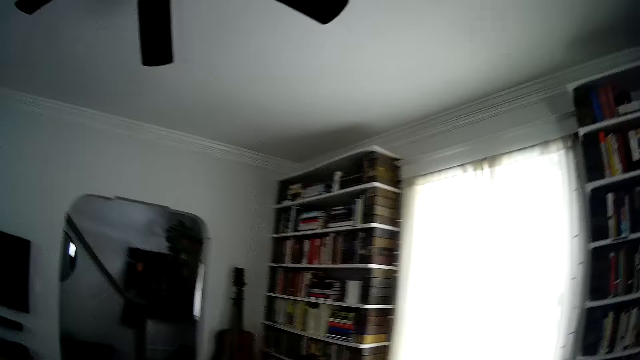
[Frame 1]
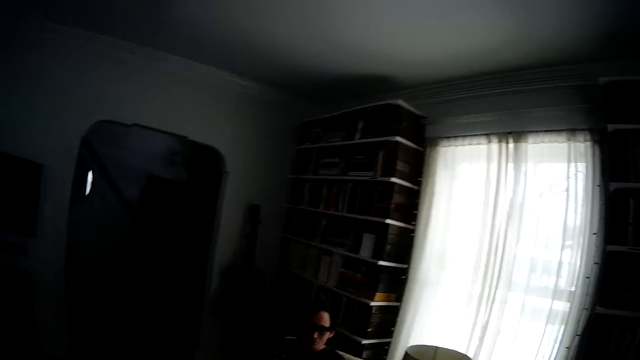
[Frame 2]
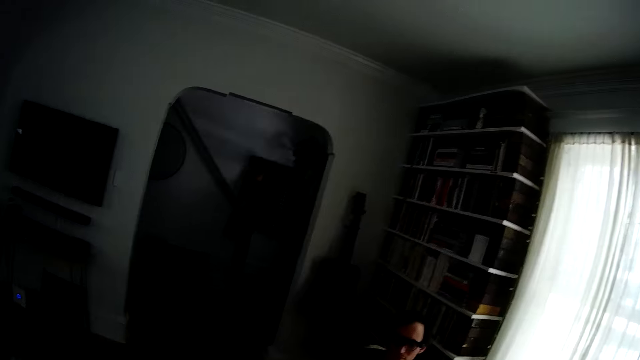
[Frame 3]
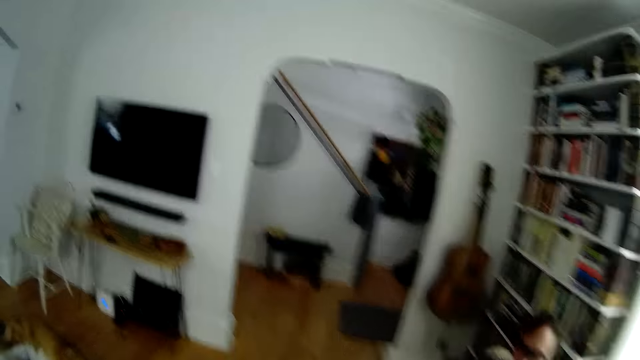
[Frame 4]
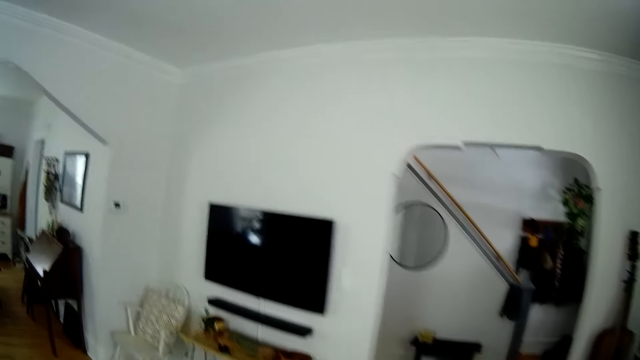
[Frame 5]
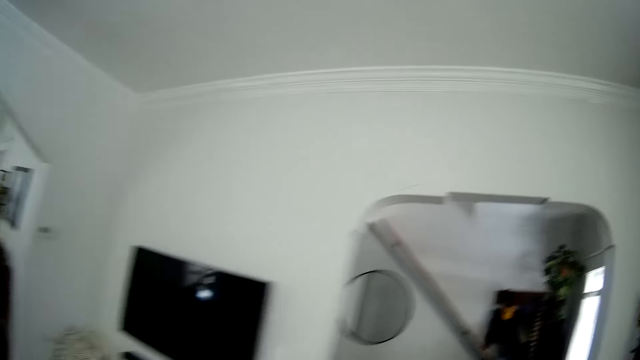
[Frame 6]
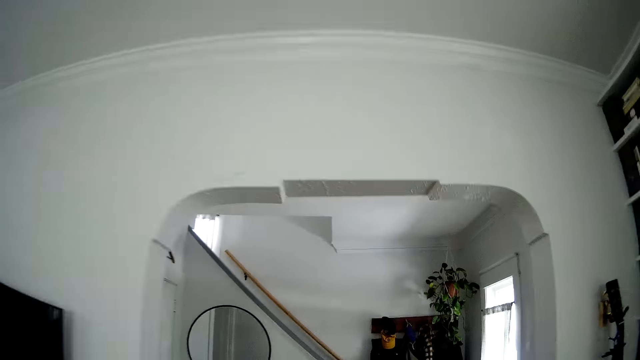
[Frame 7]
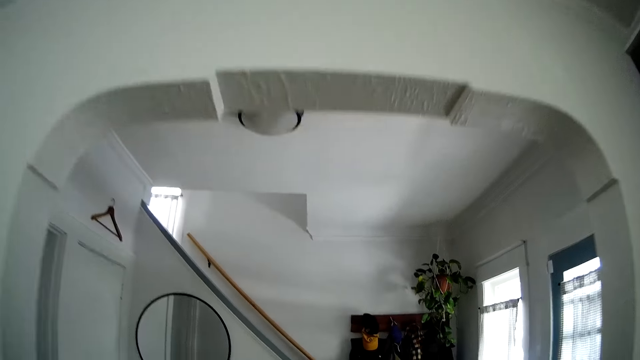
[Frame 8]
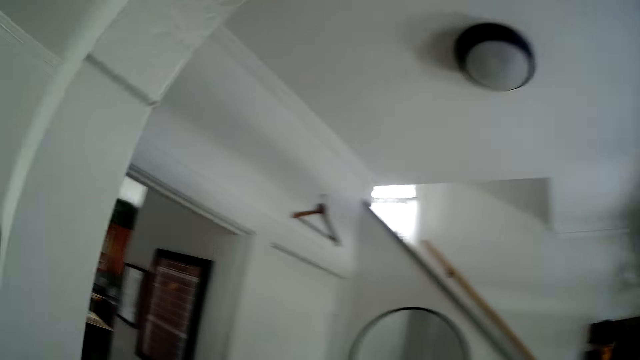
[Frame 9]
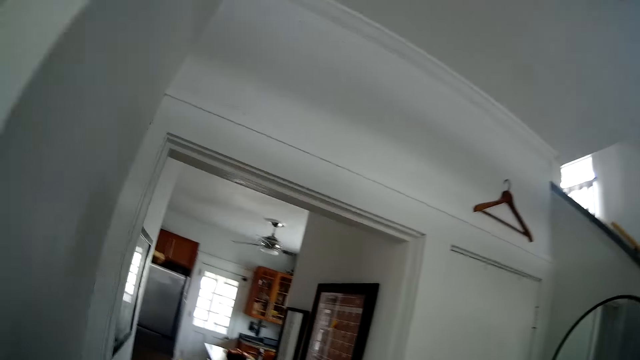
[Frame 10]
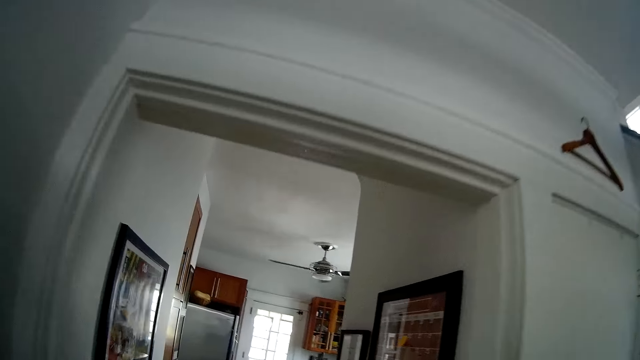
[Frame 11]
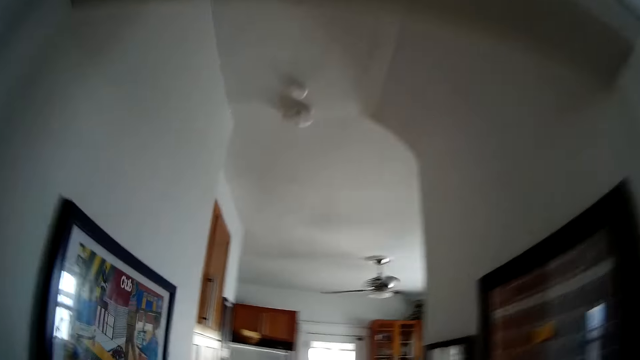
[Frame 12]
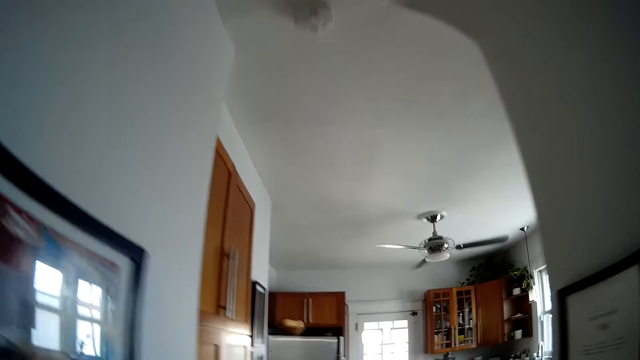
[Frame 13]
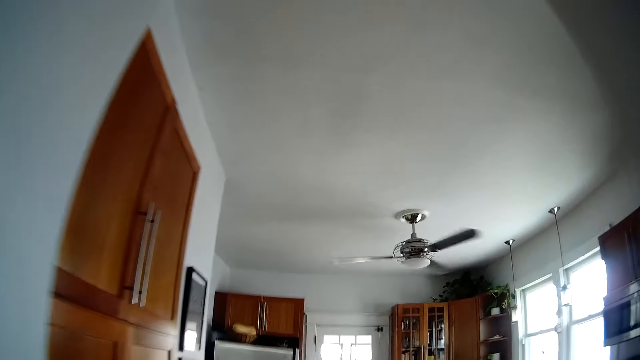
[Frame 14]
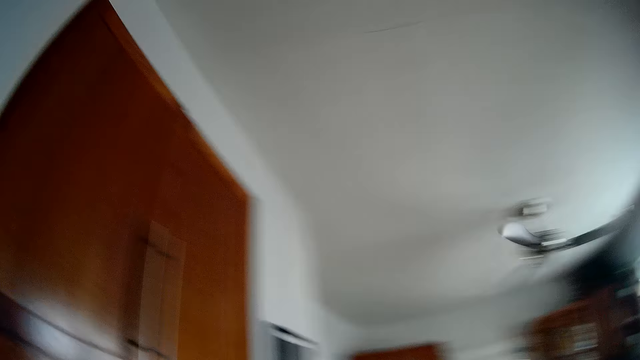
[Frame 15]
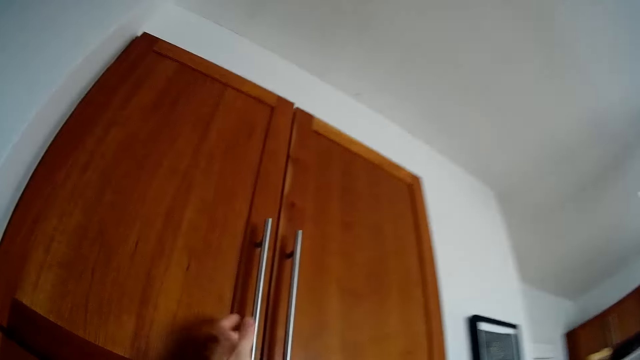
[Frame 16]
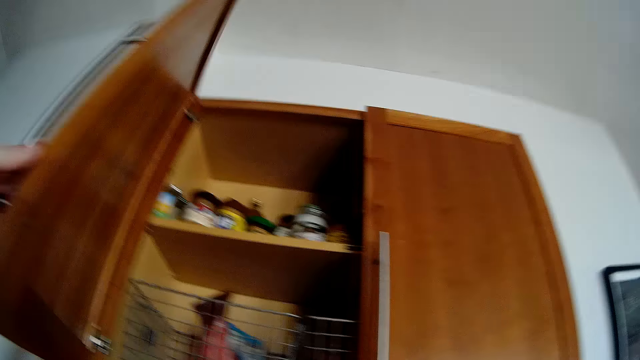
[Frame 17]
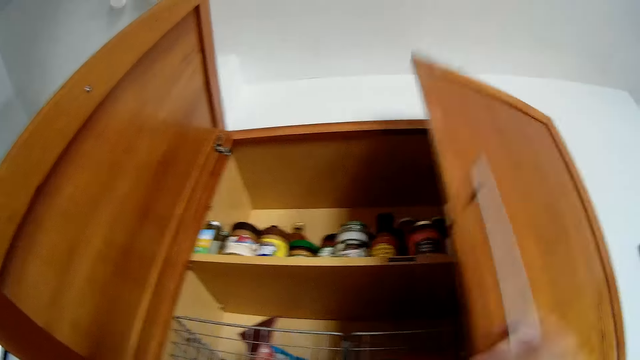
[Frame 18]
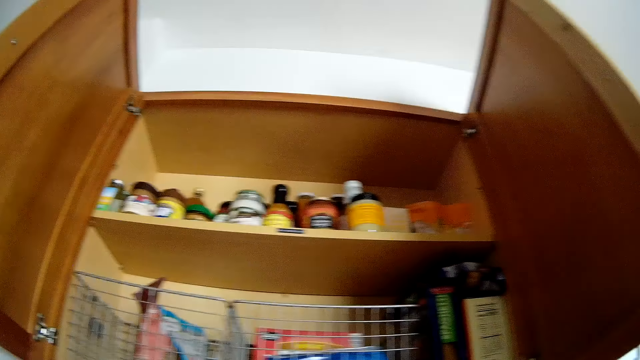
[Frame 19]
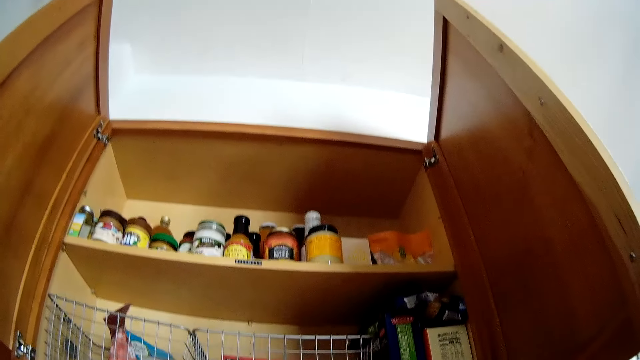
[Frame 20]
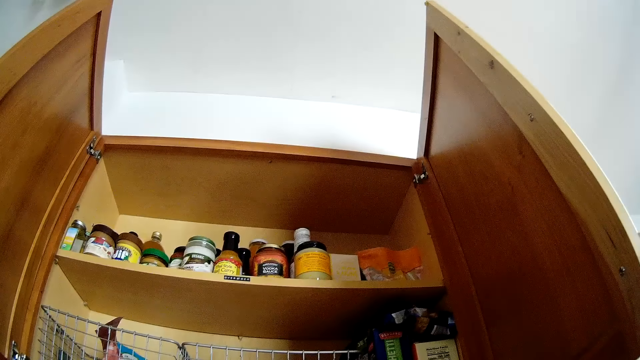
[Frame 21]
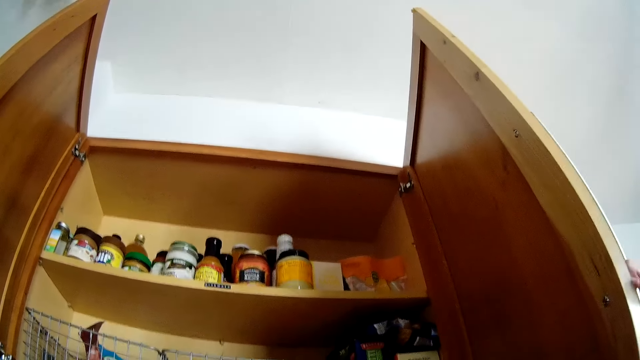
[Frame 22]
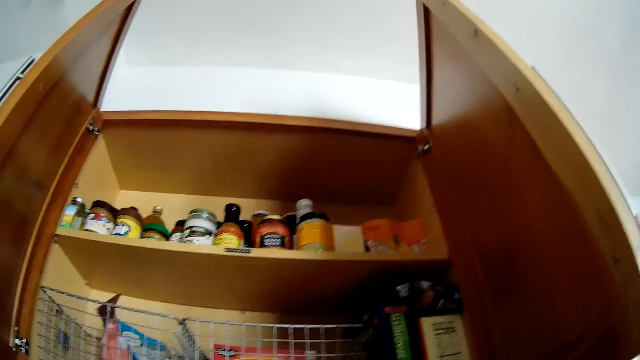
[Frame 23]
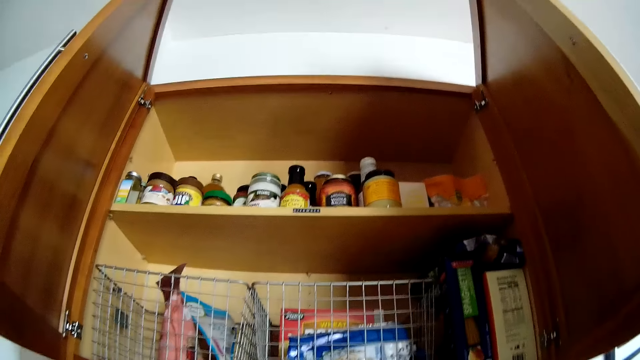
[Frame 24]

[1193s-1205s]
The camera wearer looks around the room. She walks towards the kitchen. She opens a cabinet with her left hand. She walks around the house. She opens the cabinet with her right hand.

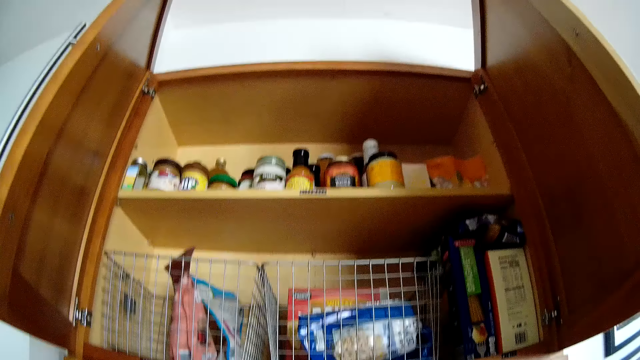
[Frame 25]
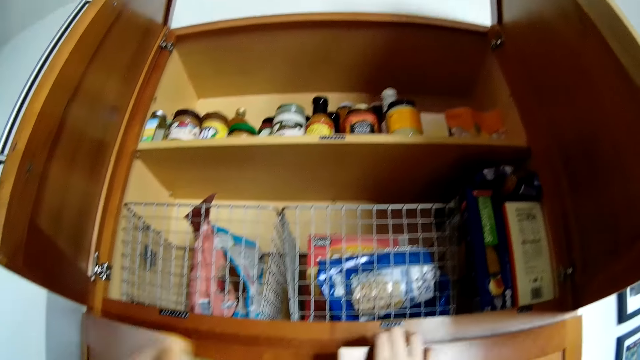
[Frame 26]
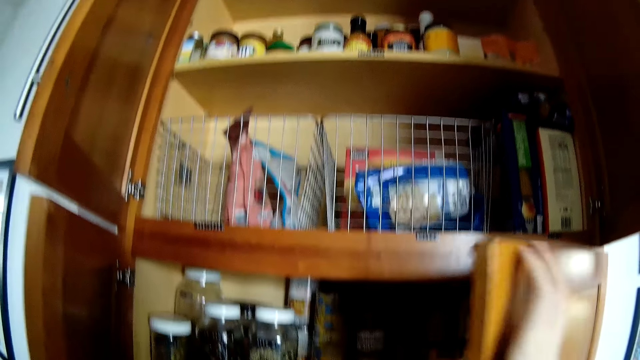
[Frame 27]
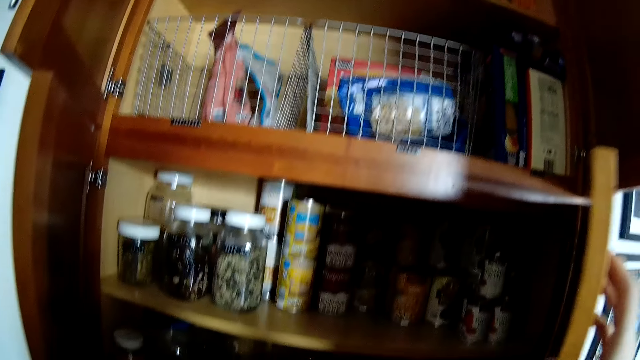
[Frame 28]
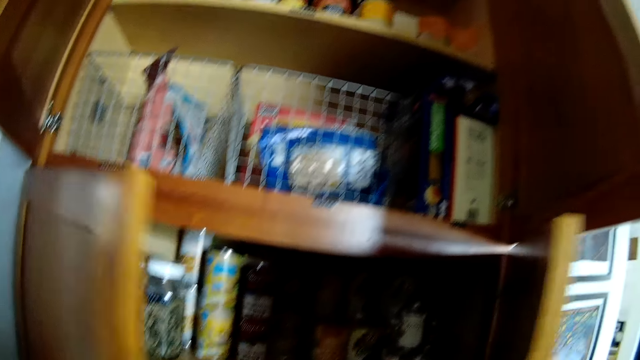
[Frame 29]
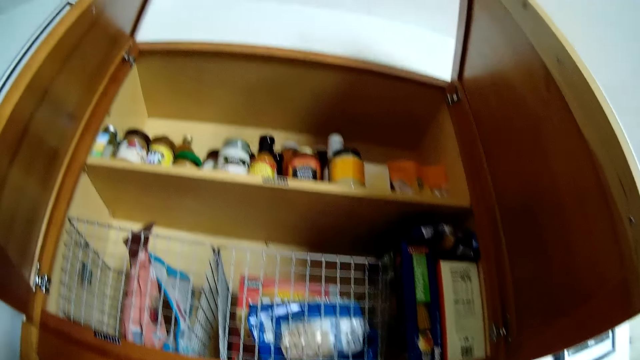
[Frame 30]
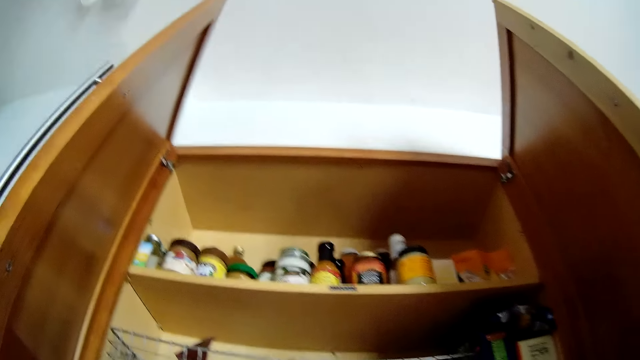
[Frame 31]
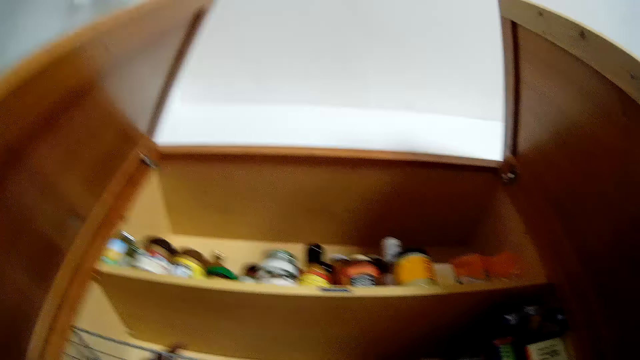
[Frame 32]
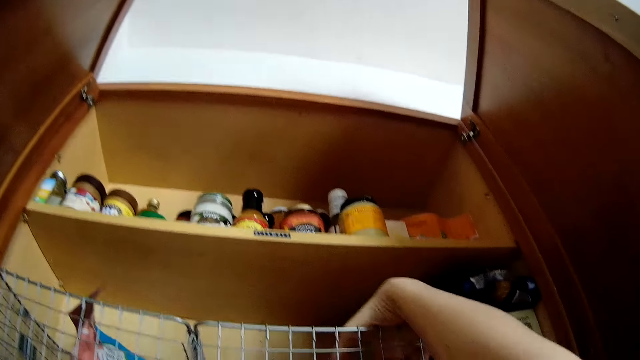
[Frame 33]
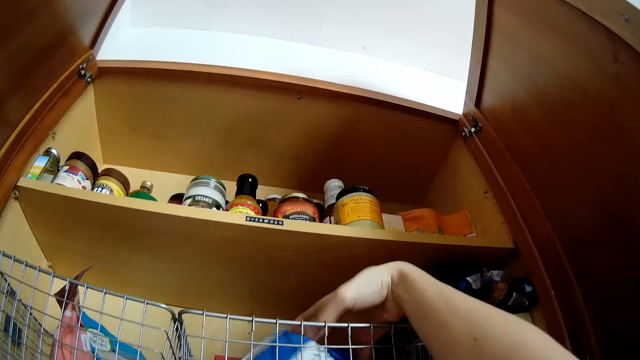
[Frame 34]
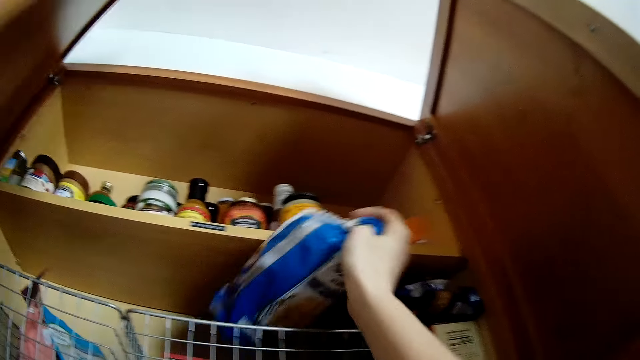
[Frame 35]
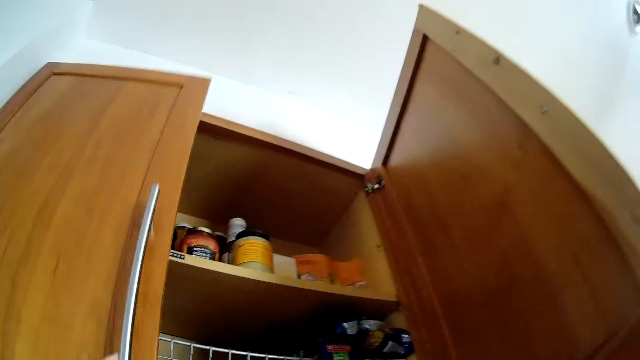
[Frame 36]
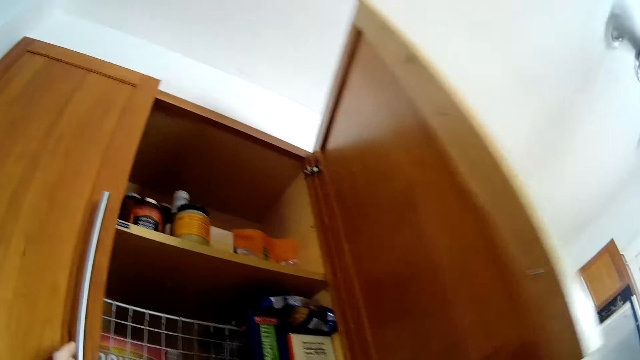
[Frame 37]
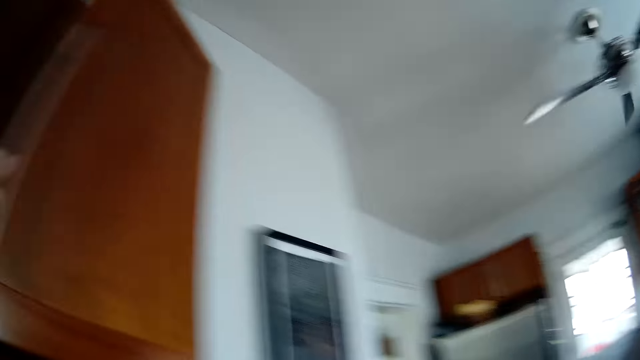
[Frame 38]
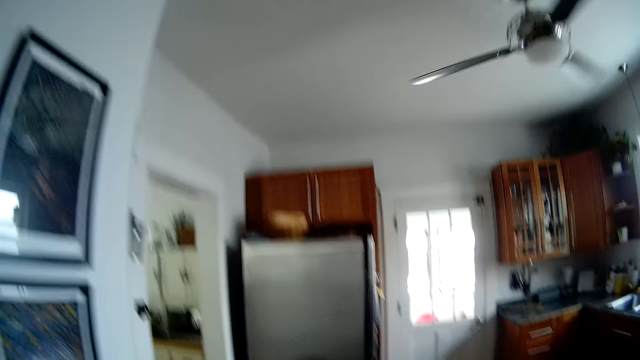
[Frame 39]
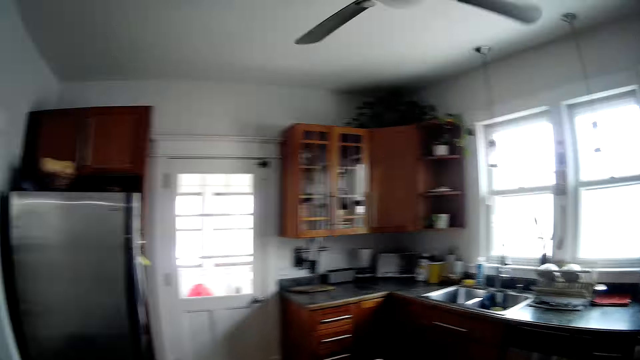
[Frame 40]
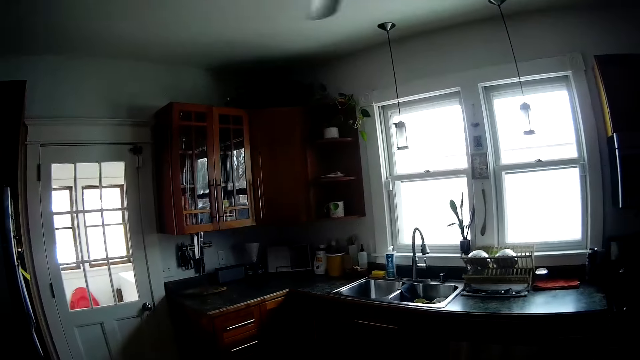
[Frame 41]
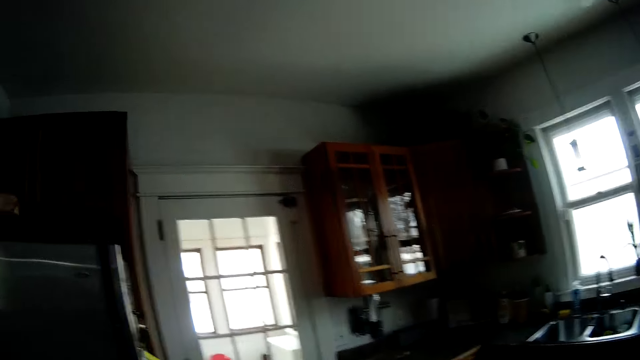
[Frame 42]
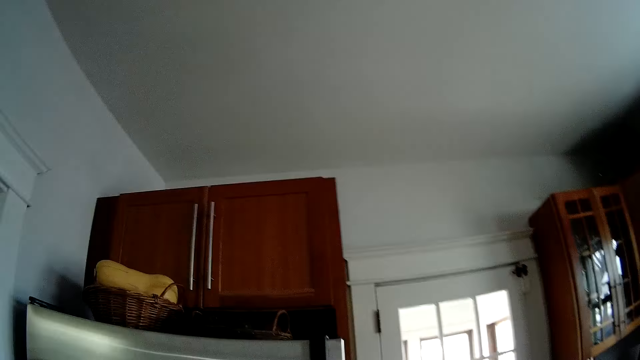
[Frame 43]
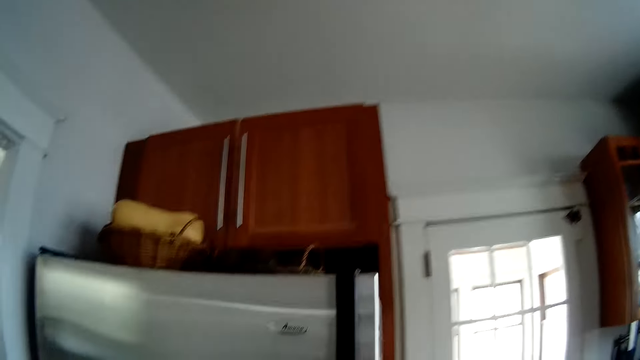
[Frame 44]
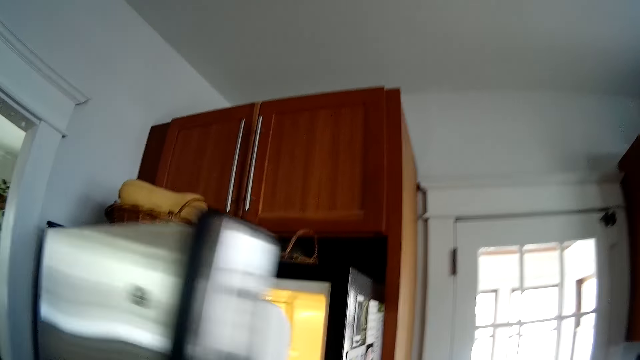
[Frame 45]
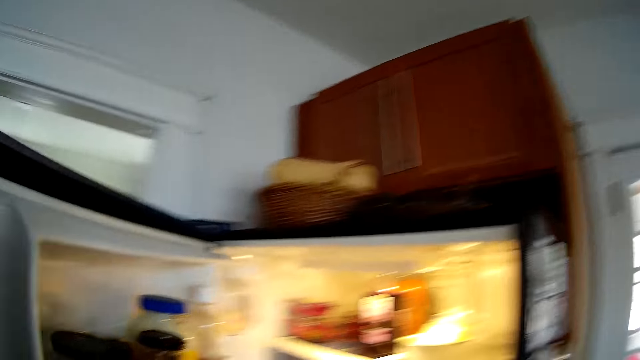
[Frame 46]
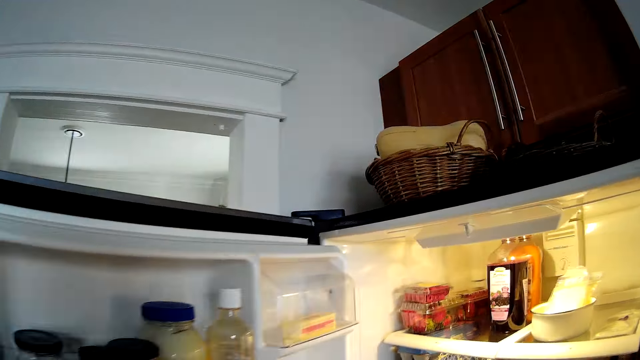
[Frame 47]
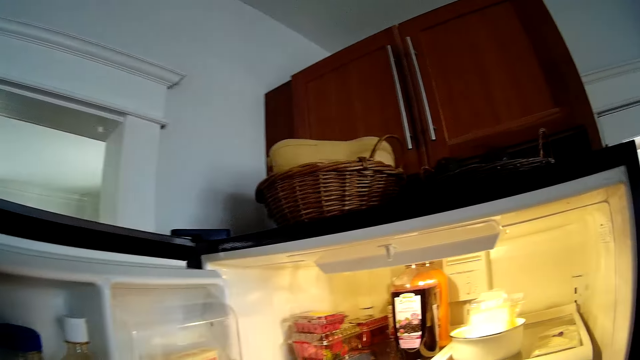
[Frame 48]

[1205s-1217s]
The camera wearer opens a cabinet with her right hand. She closes the cabinet door with her left hand. She closes the cabinet door again. She picks a pack of macaroni or bread from the cabinet with her right hand. She closes the cabinet door with her left hand. She opens the cabinet with her right hand. She opens a fridge with her left hand. She walks around the room.
